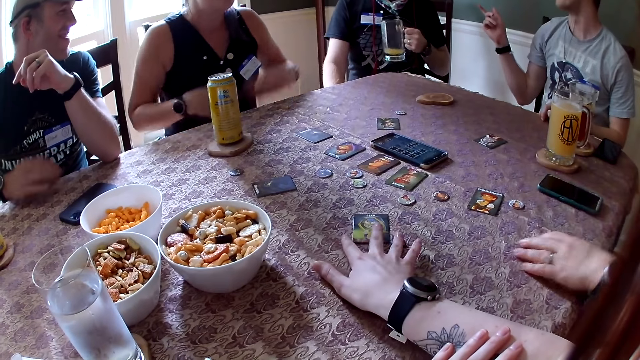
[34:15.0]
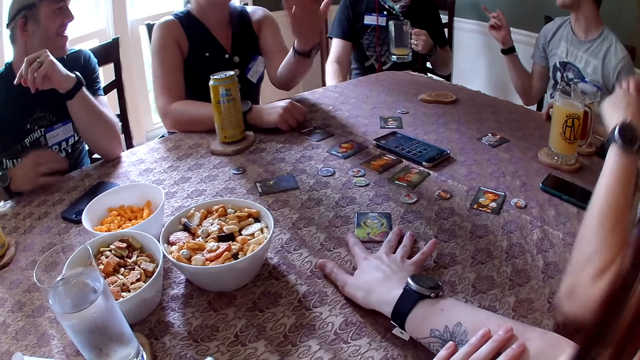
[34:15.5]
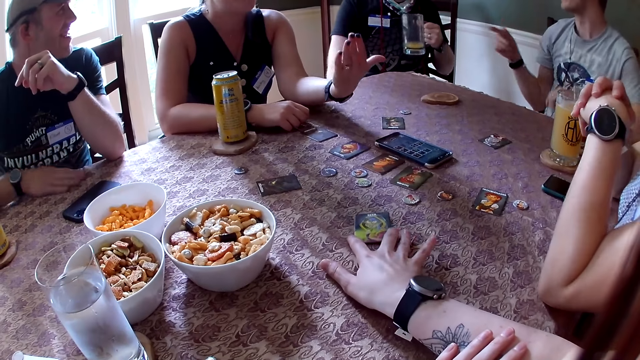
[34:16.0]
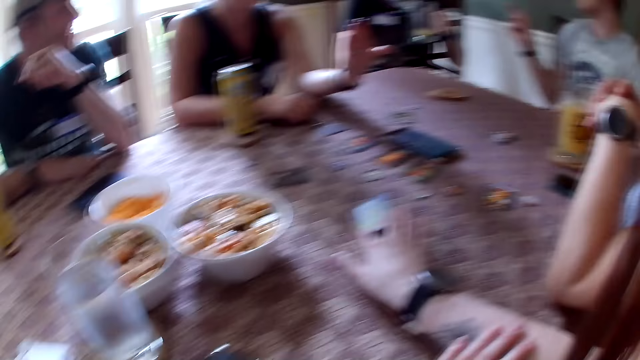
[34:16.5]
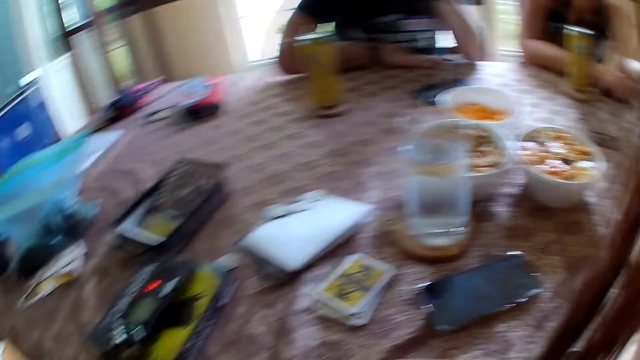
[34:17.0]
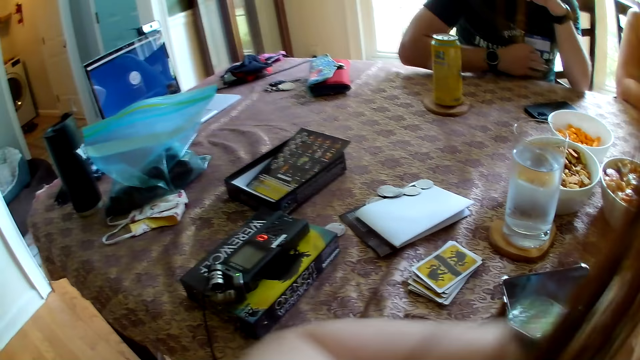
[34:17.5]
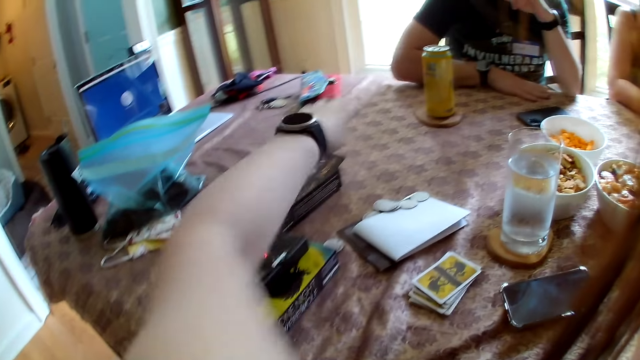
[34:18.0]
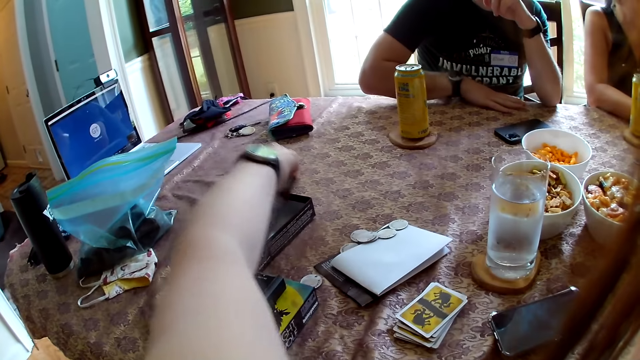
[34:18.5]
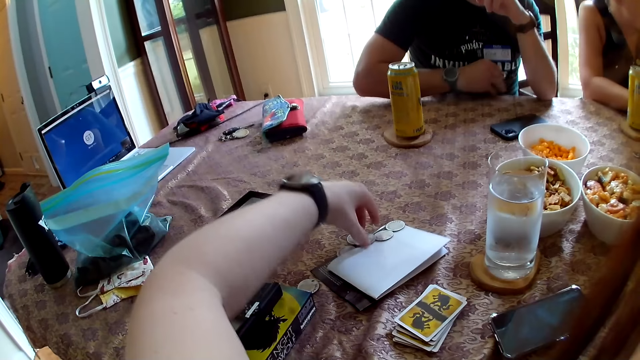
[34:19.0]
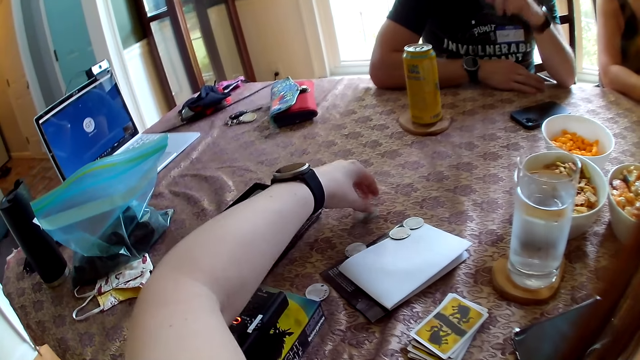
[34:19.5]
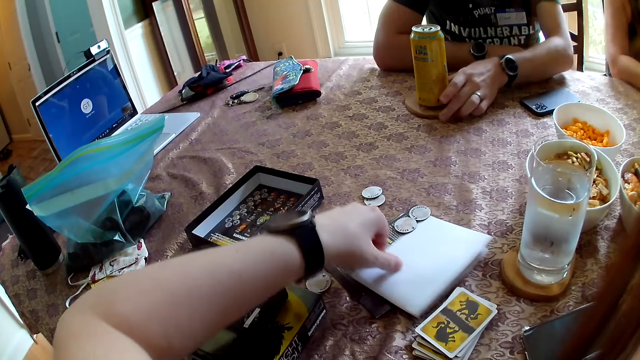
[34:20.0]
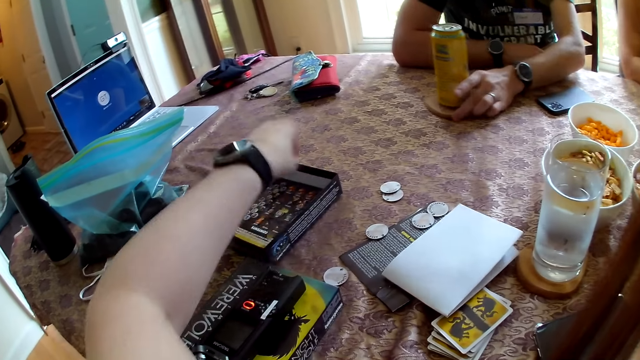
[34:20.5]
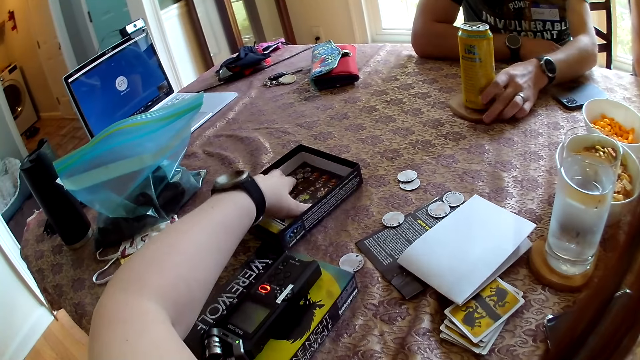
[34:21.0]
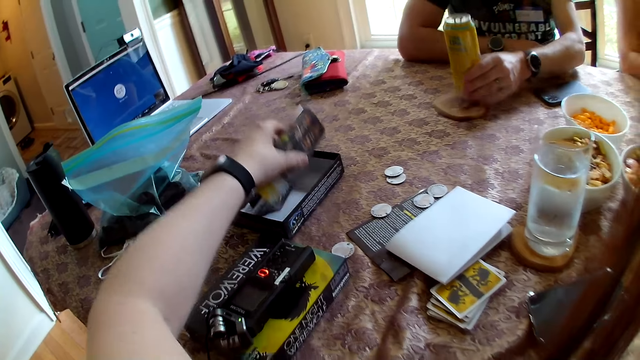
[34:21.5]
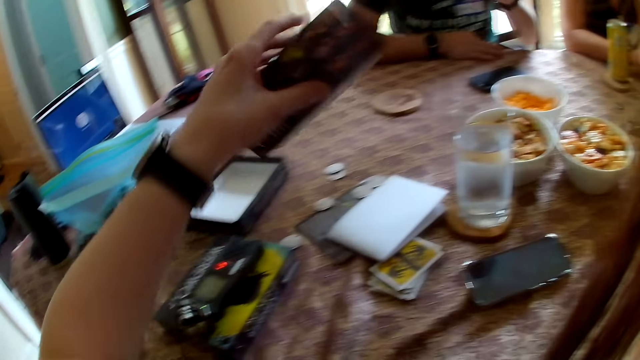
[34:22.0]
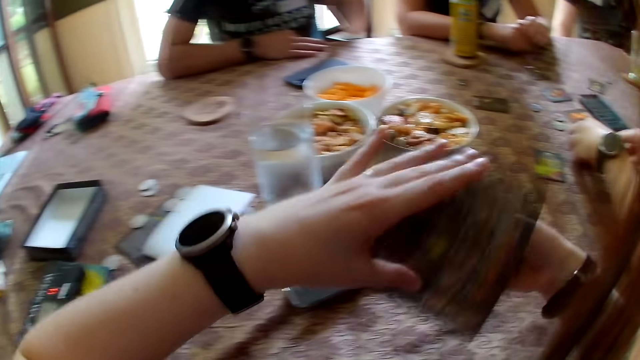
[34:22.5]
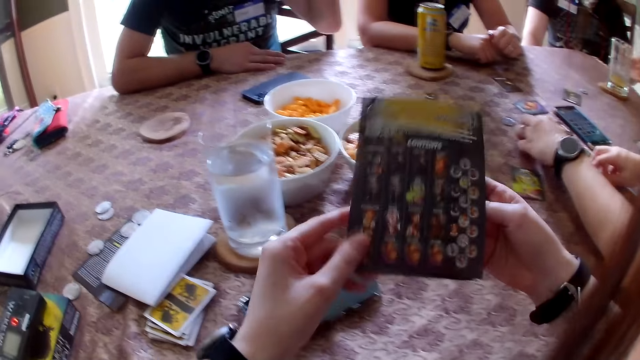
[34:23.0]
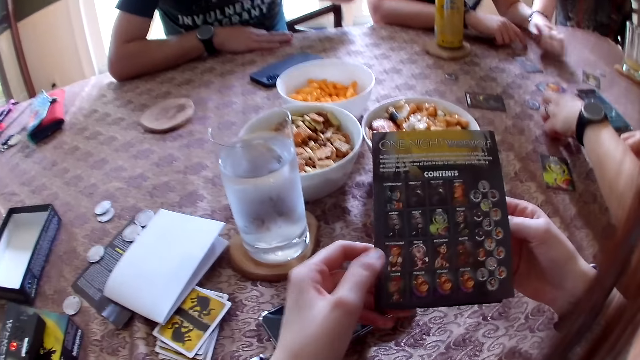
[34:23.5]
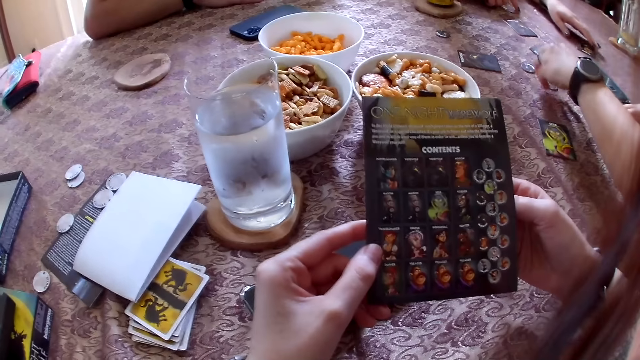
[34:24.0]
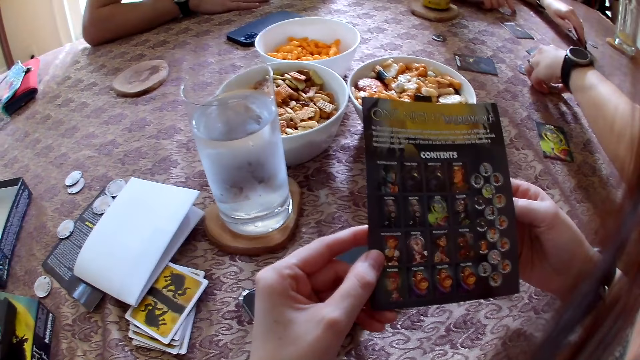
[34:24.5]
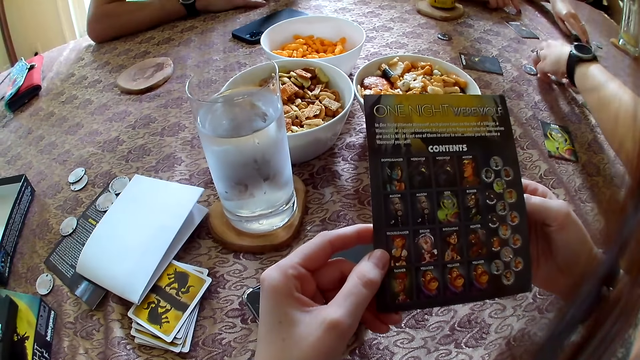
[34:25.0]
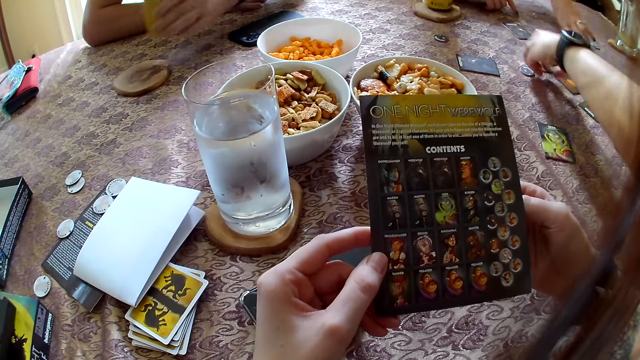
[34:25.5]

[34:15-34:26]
A woman puts her right hand on the table. Another woman drops her left hand on the table. The camera wearer pushes a manual of a box on the table with her left hand. She removes pieces from a paper on the table with her left hand. She moves the paper on the table with her left hand. A man picks up the can from the table with his left hand. The camera wearer takes the cards from the box. She removes the manual from the box with her left hand. She holds the manual with both hands. The other woman picks up the pieces on the table with both hands. The camera wearer looks at the card box. The first woman picks up a card from the table.

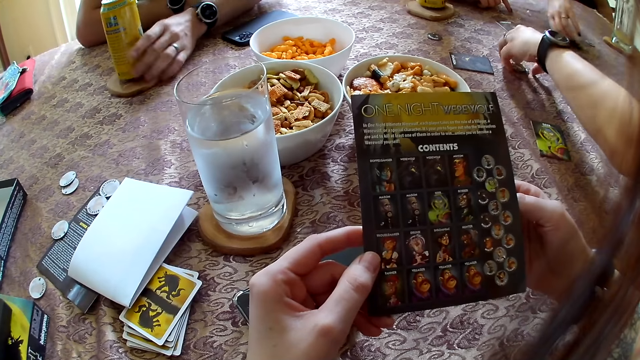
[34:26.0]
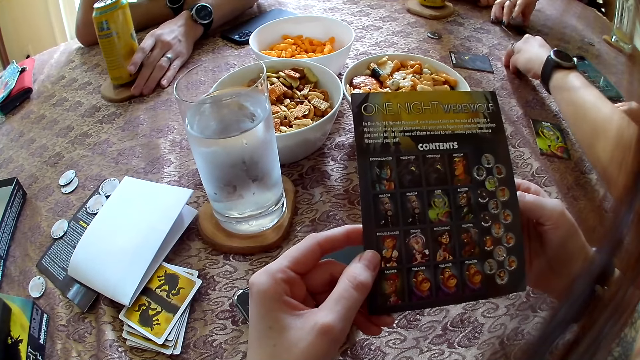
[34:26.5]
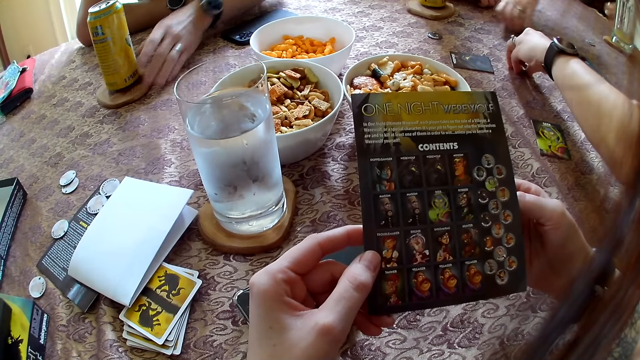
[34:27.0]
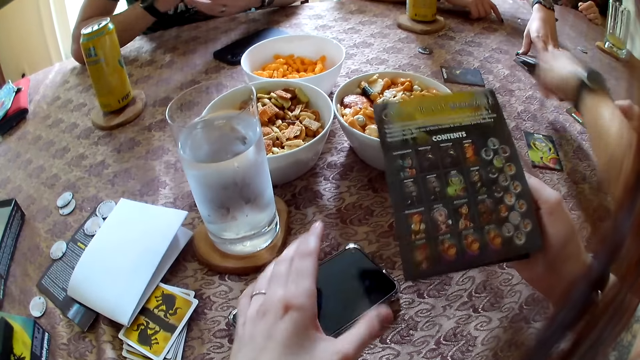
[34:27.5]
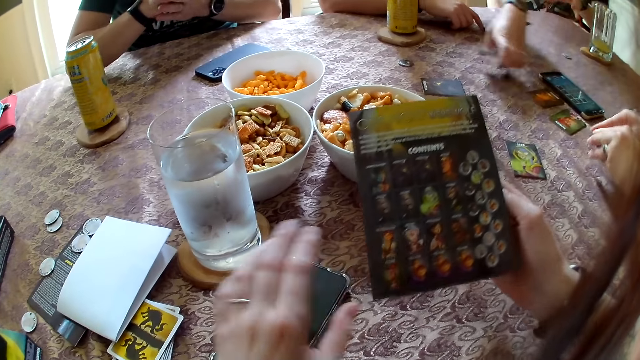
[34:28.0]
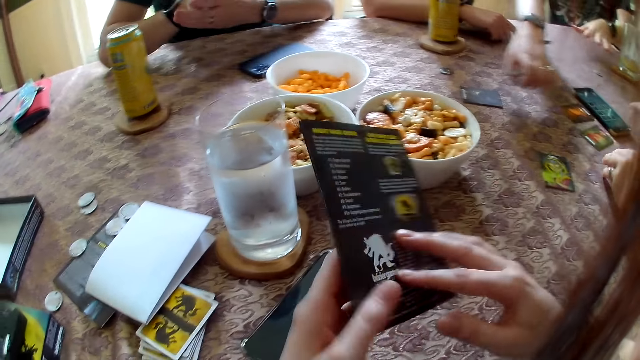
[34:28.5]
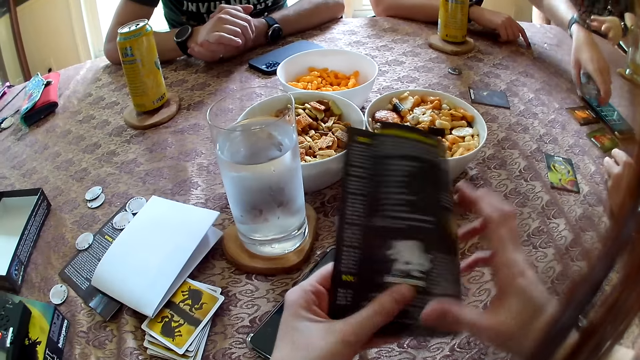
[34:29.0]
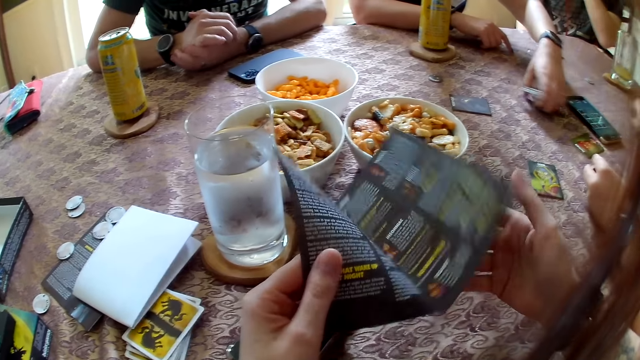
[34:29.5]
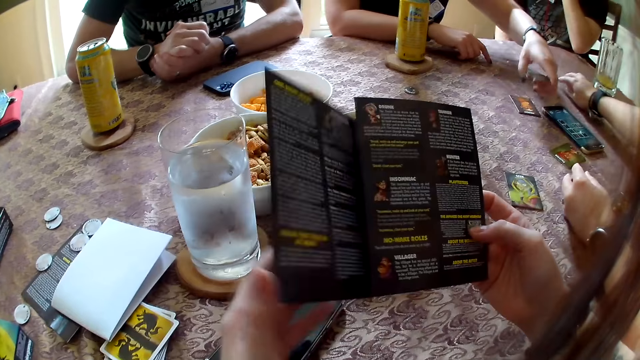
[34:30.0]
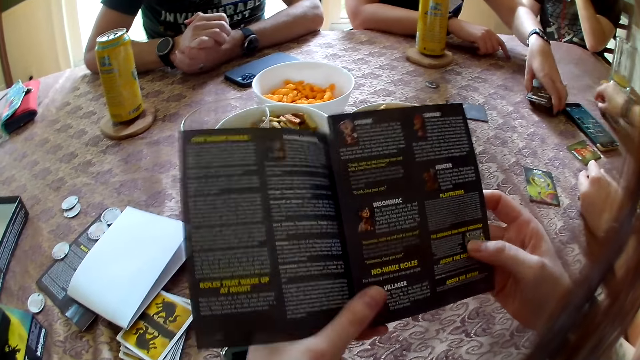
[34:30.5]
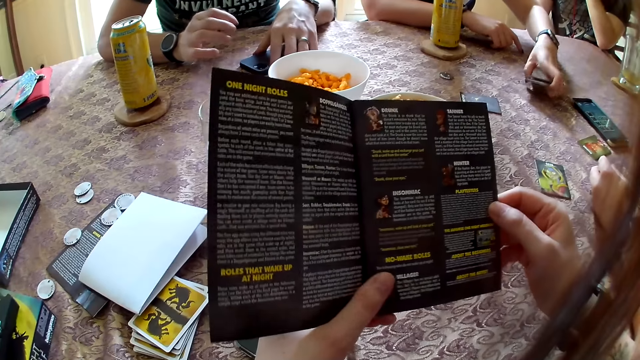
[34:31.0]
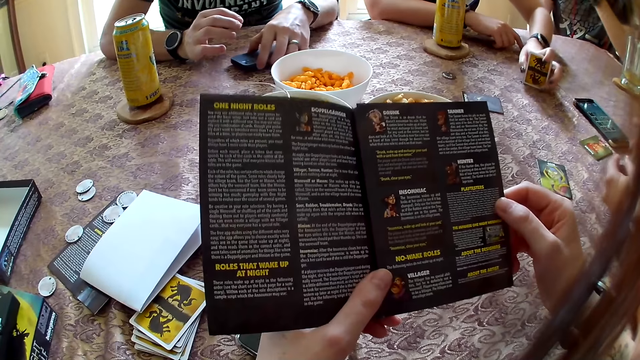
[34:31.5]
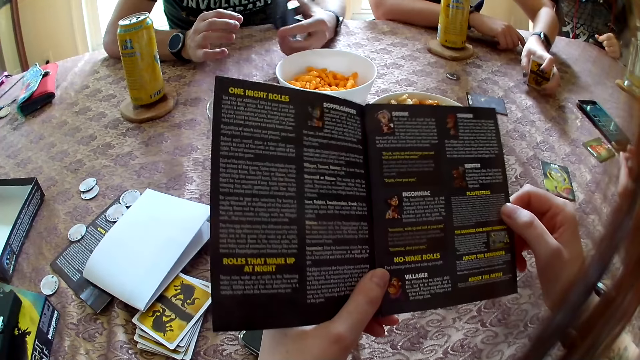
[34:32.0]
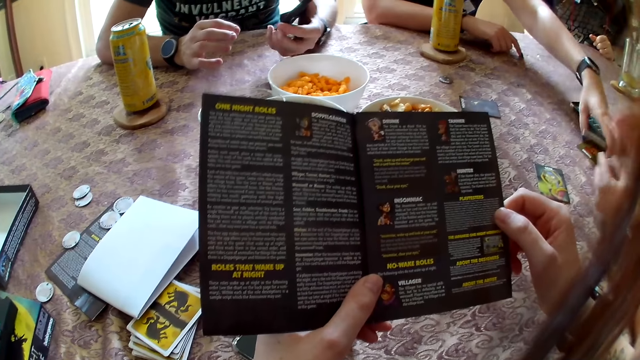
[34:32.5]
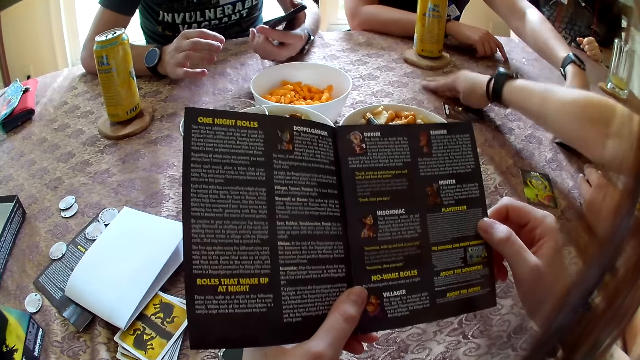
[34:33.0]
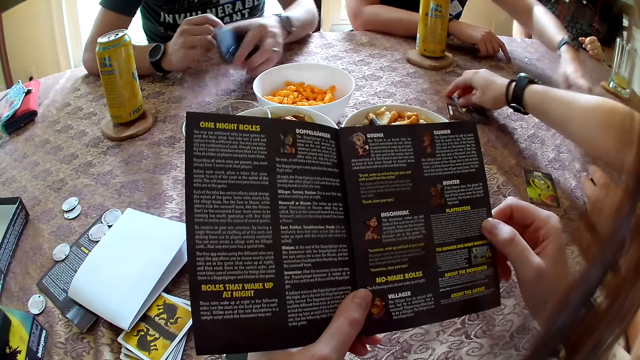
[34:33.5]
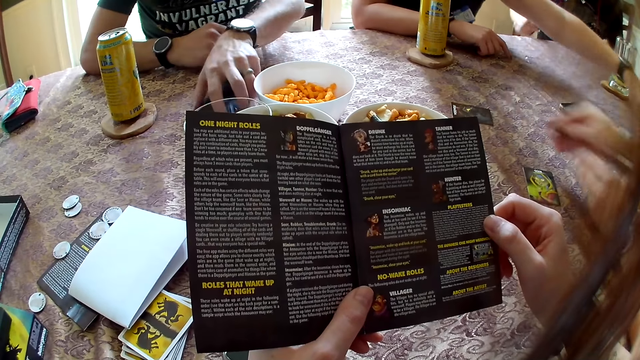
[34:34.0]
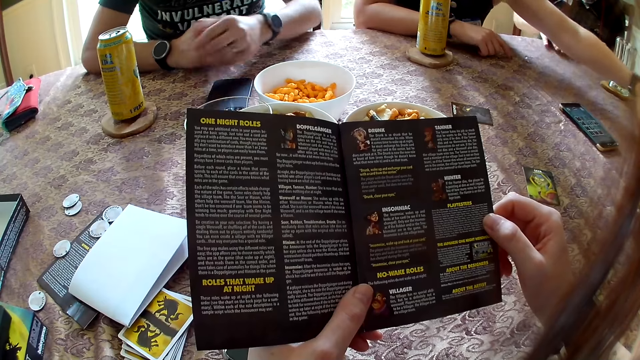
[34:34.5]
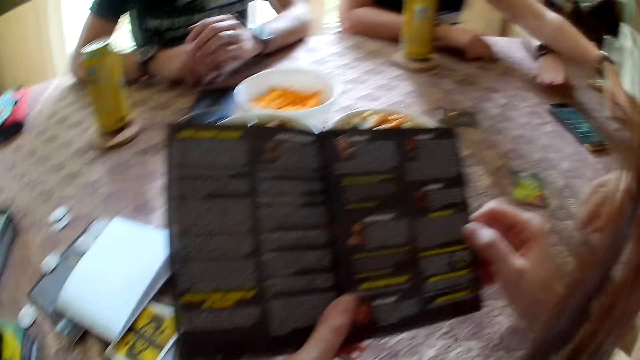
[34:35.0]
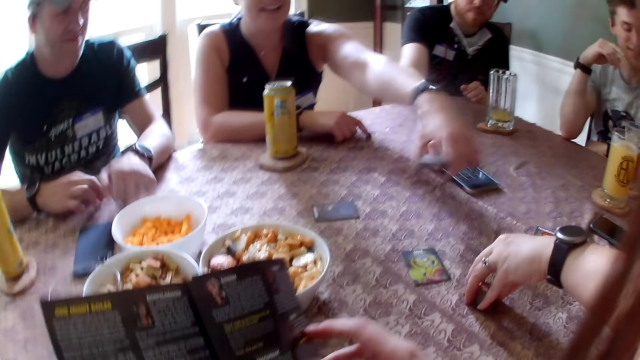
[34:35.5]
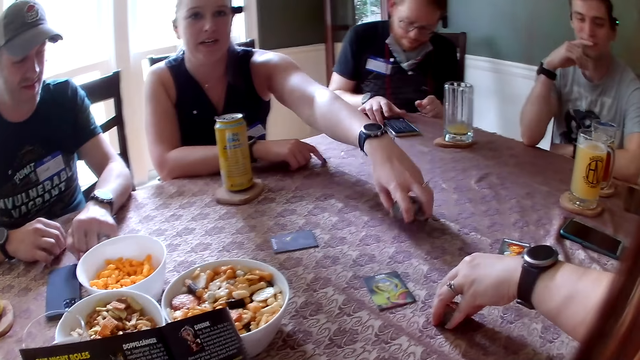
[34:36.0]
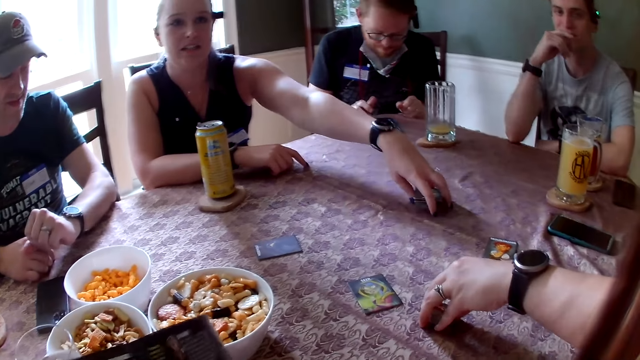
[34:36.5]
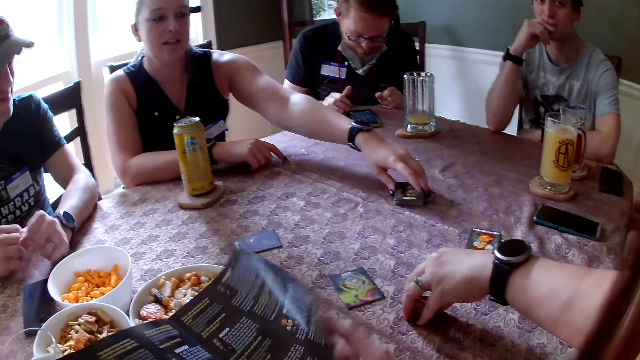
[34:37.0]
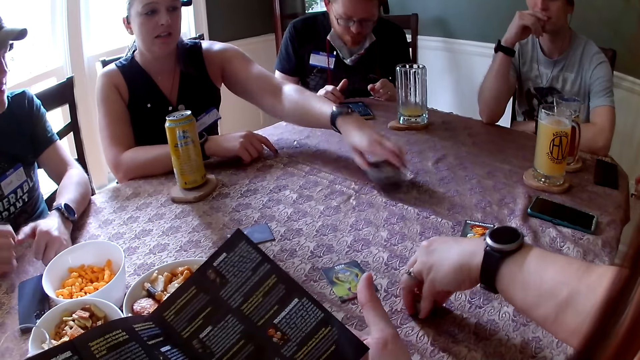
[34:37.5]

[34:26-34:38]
A man drops the can on the table with his left hand and moves a coaster on the table with his left hand. A woman picks up a card from the table. Another man drops his left hand on the table. The woman picks up a card from the table. The camera wearer moves the phone on the table with her left hand. The woman picks up a card from the table. The camera wearer flips the manual to the other side with both hands. The first man drops his hands on the table. The camera wearer opens the manual with both hands. The first man picks up a smartphone from the table with his left hand. The woman arranges the cards in her left hand. The camera wearer interacts with everyone in the apartment. The second man drops his left hand on the table. A third man interacts with everyone. The woman picks up a card from the table. The second man interacts with everyone. The first man drops the smartphone on the table with his left hand. The second man drops his right hand on the table. The first man drops his left hand on the table. The second man picks up a smartphone from the table with his right hand. Another woman drops the pieces on the table with her left hand. The first man hits the table with both hands. The third man touches his face with his right hand. The first woman arranges the cards on the table with her left hand. The other woman drops the cards on the table with her left hand and picks up the cards on the table with her left hand. The camera wearer flips the manual with her right hand.
